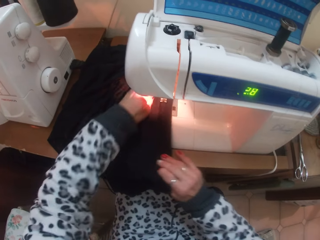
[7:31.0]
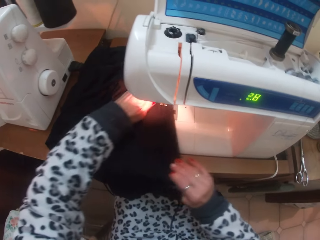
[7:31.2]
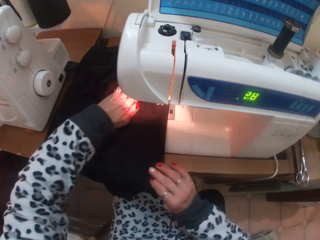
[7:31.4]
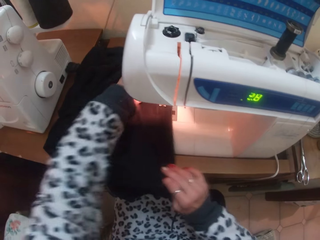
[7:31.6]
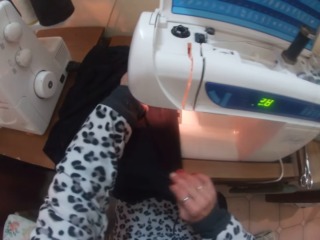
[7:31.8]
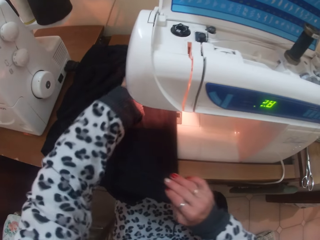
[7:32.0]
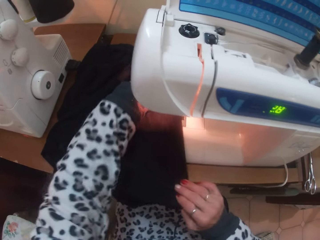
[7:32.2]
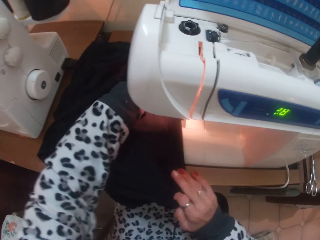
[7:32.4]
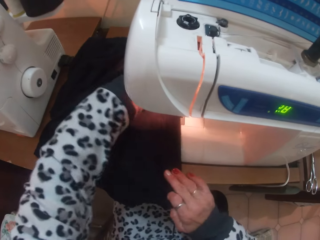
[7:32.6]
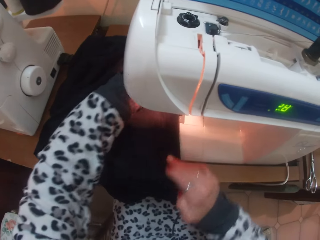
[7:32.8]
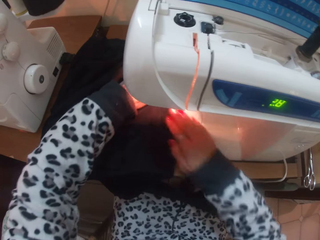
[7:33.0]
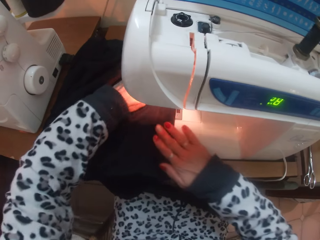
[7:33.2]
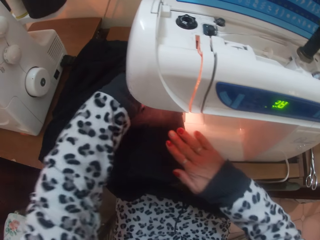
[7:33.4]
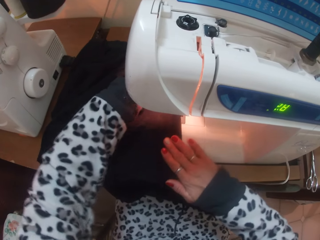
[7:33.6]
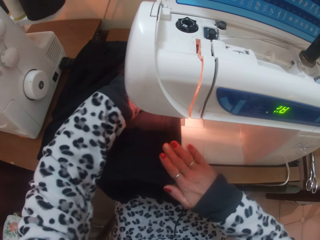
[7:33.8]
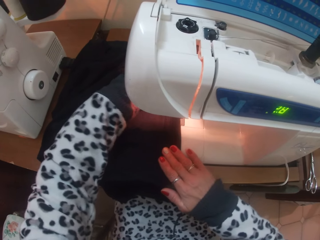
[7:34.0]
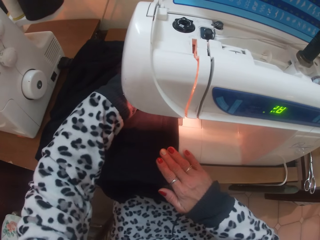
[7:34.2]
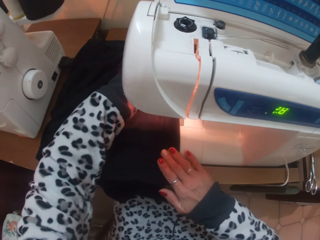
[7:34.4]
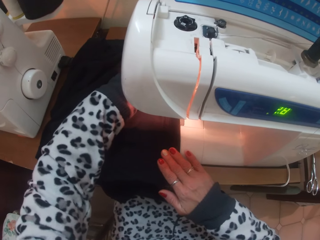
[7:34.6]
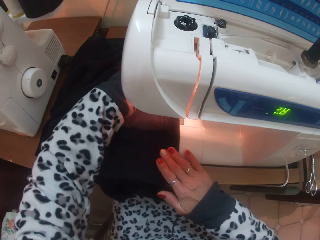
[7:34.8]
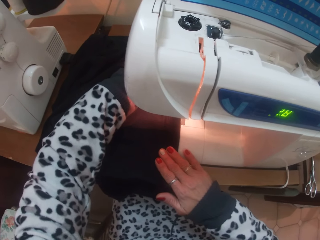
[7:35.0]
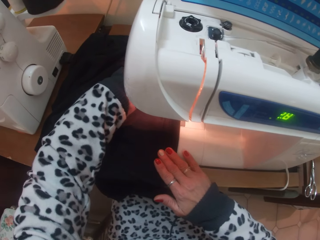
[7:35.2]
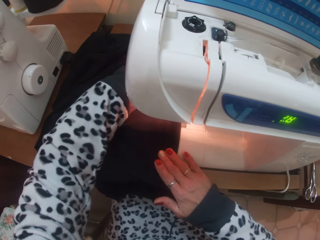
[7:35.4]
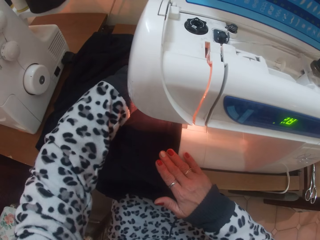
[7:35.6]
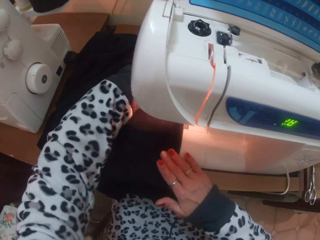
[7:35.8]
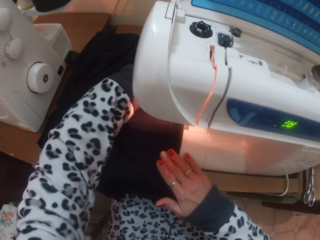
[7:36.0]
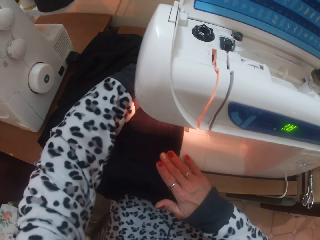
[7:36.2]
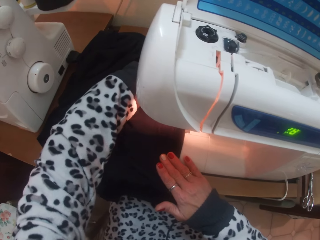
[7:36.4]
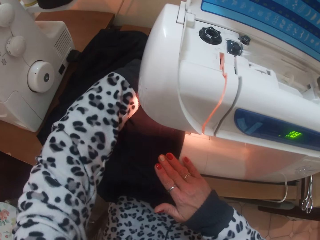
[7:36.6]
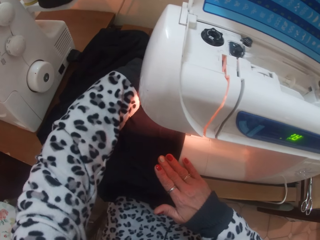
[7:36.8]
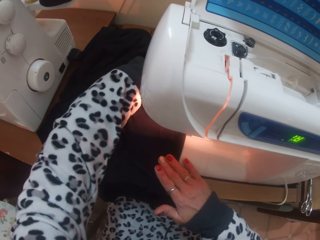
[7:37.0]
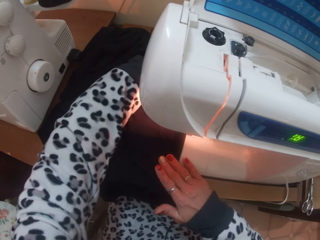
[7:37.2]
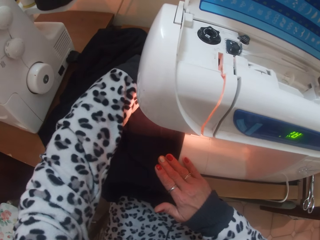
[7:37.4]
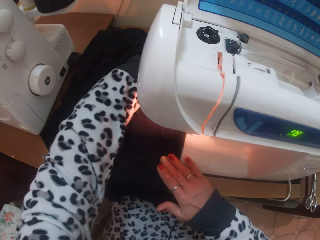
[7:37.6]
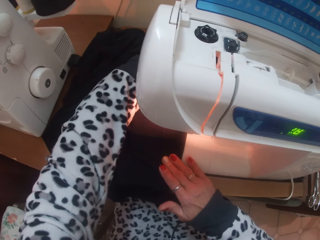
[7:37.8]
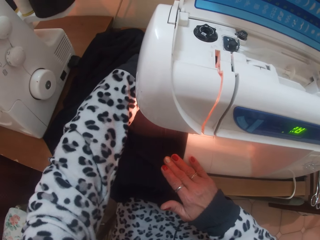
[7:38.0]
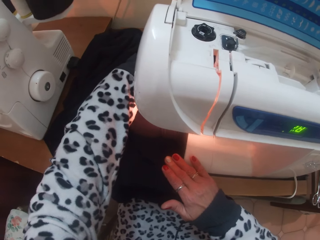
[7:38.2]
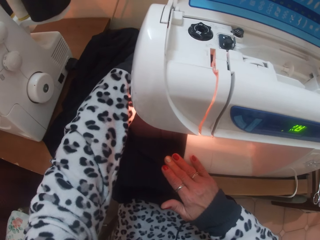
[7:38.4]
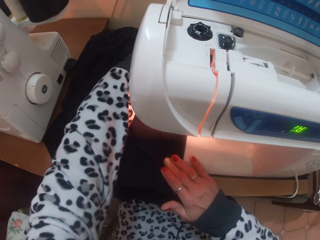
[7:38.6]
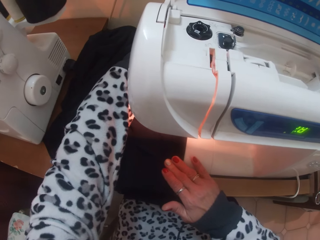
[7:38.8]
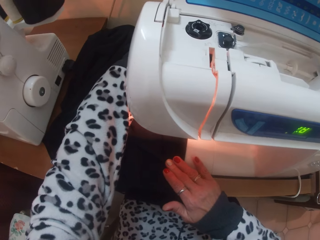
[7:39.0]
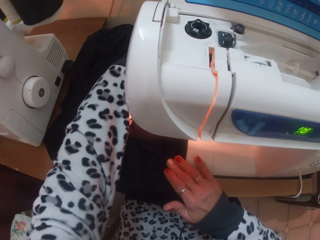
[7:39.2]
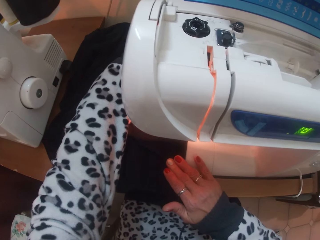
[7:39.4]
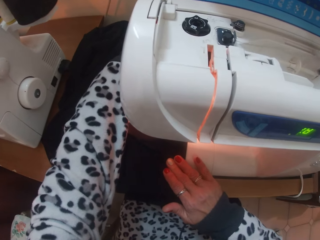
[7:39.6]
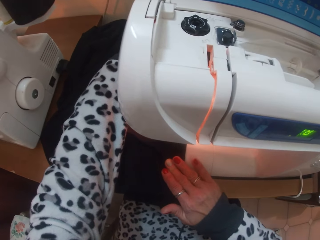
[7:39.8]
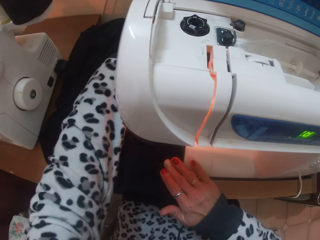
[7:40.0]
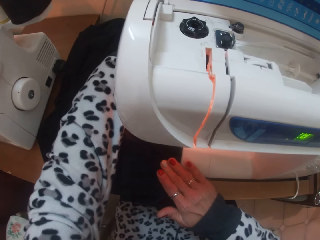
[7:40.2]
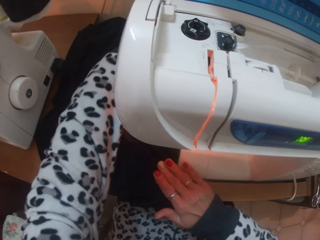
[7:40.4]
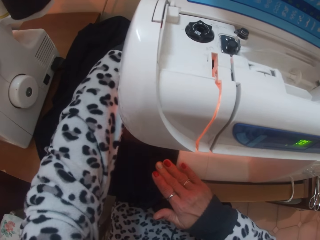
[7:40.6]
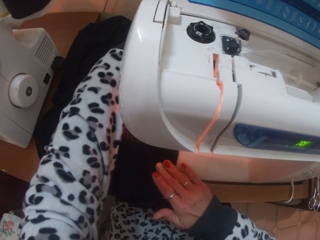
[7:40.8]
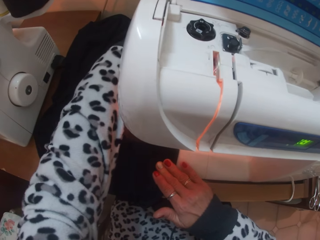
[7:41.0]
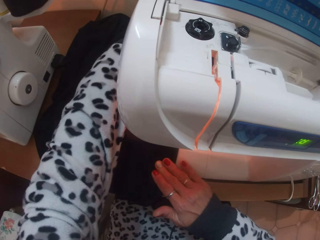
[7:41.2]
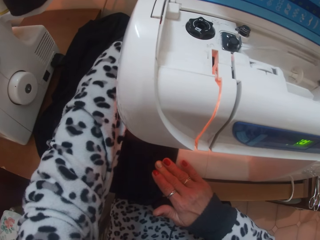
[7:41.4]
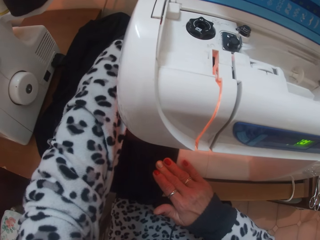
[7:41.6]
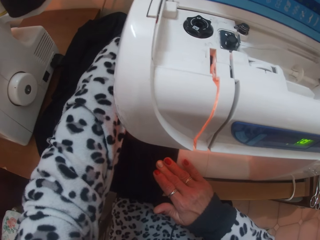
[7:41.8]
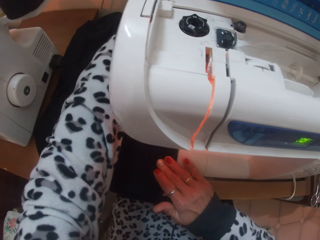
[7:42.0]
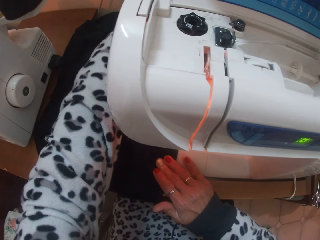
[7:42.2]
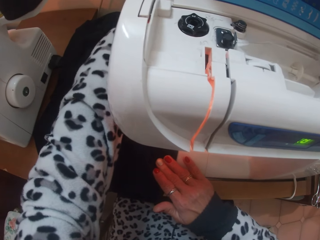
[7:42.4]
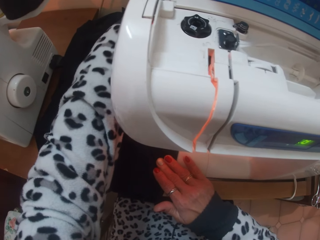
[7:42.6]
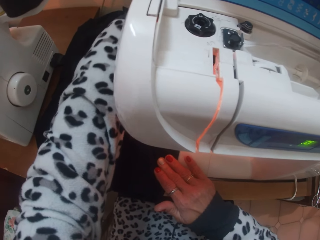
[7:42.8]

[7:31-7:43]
The camera wearer sews the cloth with the sewing machine.

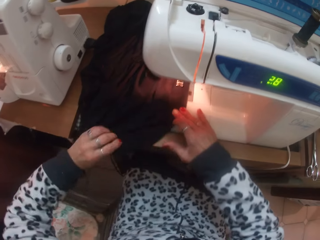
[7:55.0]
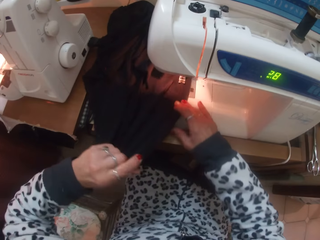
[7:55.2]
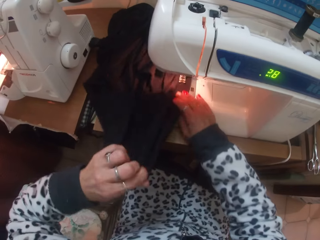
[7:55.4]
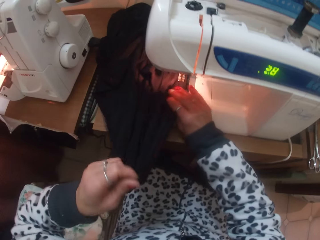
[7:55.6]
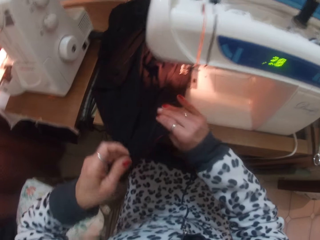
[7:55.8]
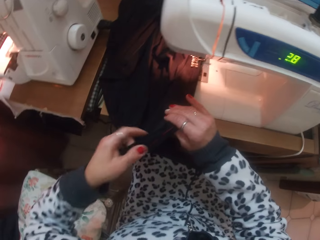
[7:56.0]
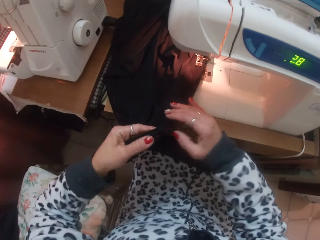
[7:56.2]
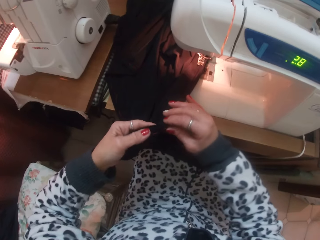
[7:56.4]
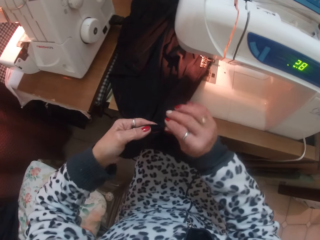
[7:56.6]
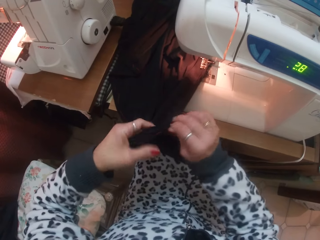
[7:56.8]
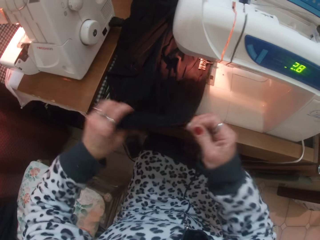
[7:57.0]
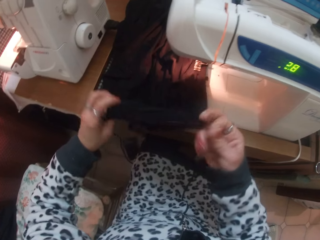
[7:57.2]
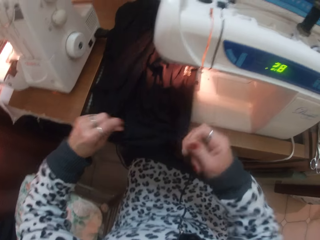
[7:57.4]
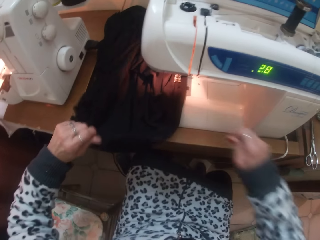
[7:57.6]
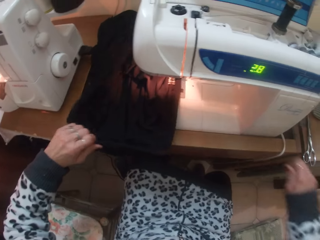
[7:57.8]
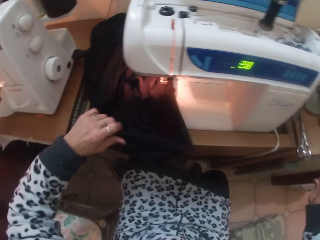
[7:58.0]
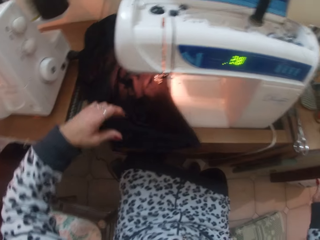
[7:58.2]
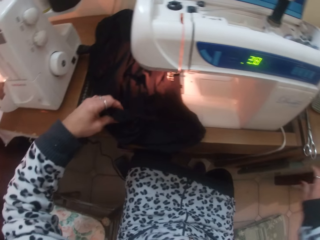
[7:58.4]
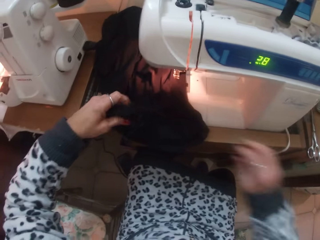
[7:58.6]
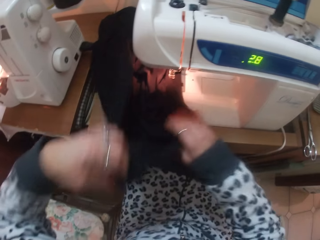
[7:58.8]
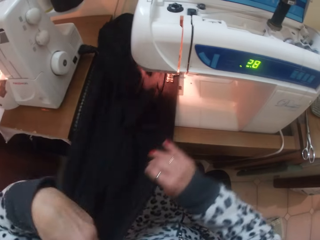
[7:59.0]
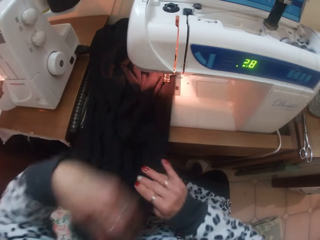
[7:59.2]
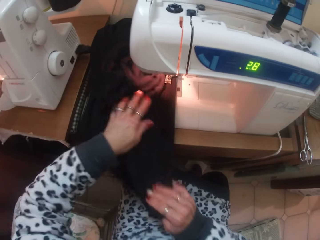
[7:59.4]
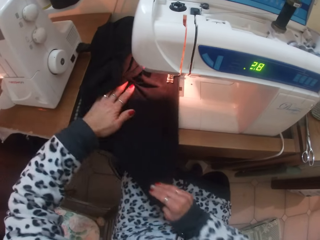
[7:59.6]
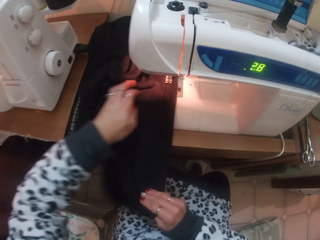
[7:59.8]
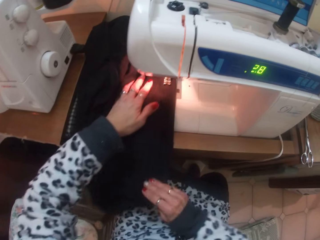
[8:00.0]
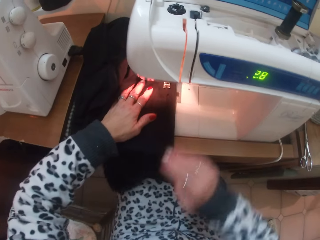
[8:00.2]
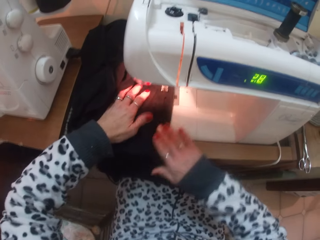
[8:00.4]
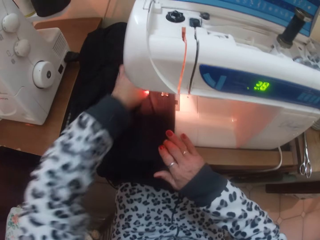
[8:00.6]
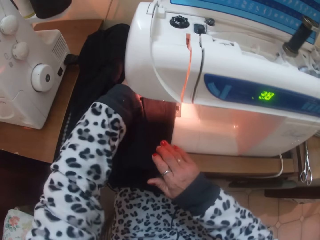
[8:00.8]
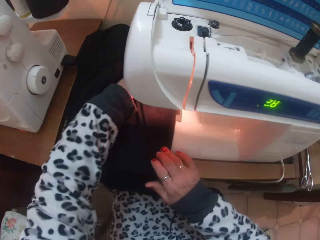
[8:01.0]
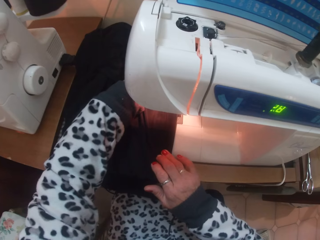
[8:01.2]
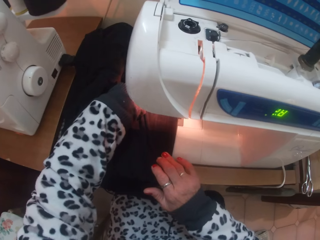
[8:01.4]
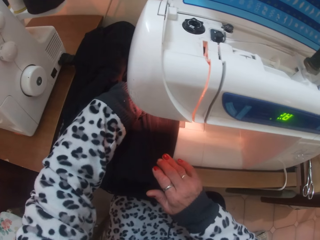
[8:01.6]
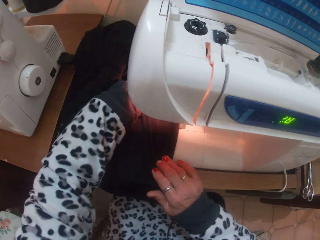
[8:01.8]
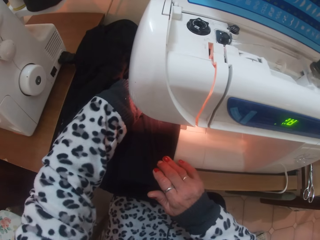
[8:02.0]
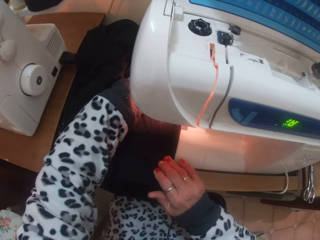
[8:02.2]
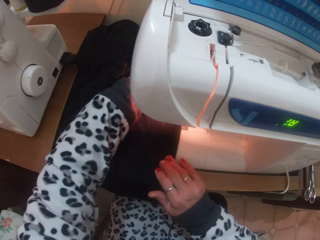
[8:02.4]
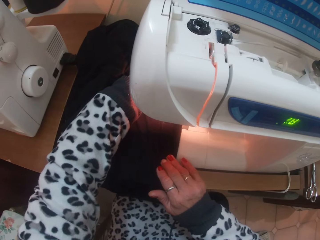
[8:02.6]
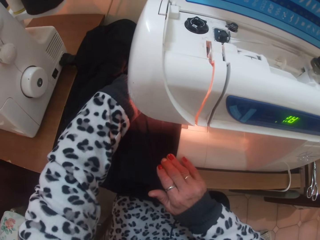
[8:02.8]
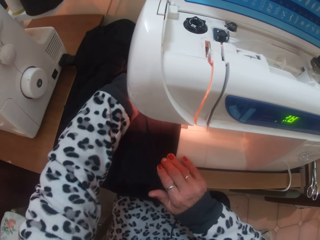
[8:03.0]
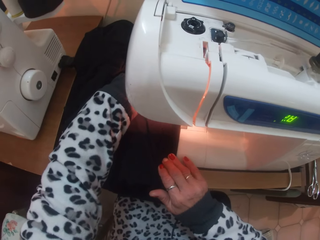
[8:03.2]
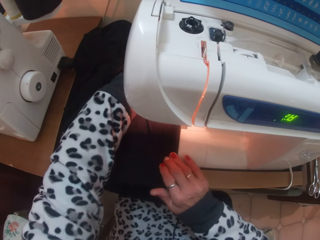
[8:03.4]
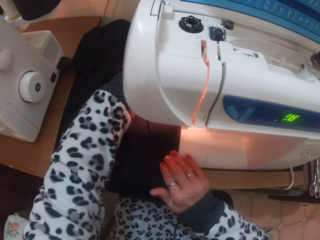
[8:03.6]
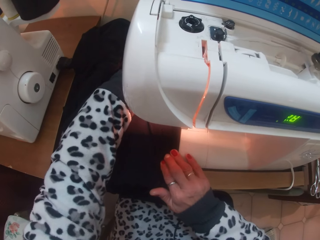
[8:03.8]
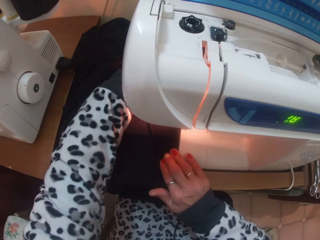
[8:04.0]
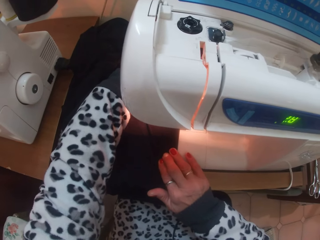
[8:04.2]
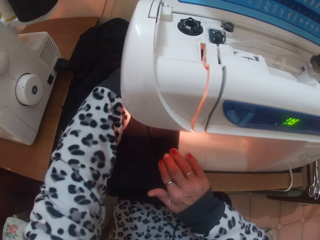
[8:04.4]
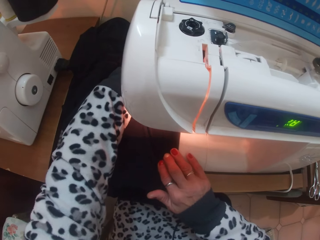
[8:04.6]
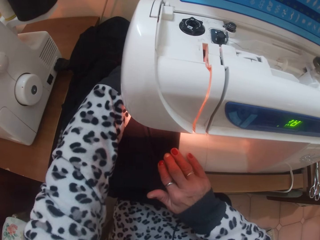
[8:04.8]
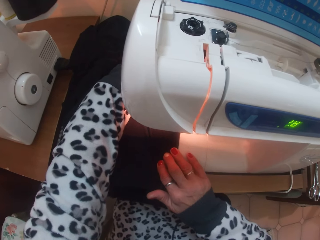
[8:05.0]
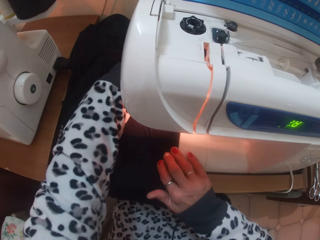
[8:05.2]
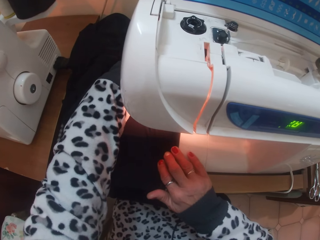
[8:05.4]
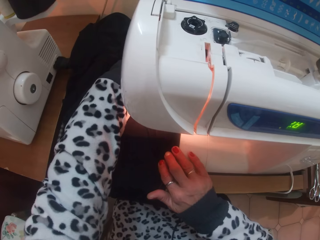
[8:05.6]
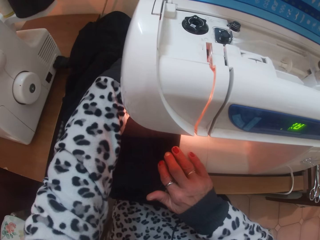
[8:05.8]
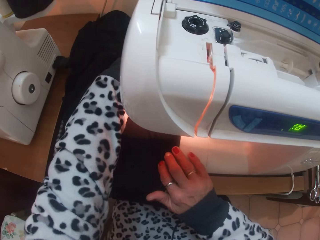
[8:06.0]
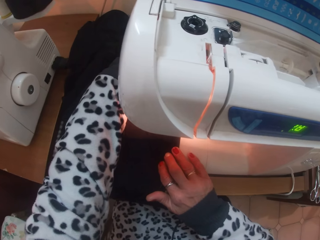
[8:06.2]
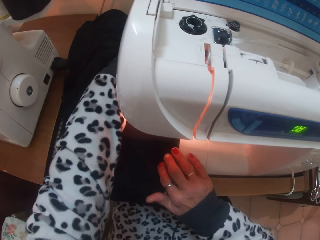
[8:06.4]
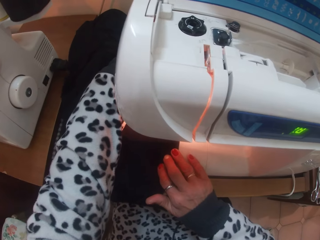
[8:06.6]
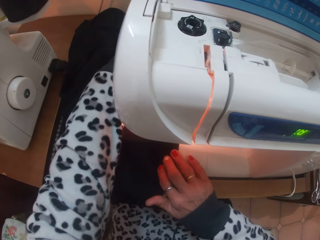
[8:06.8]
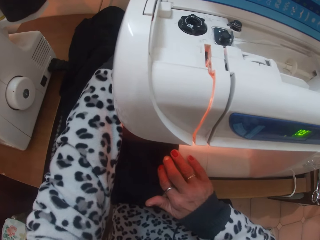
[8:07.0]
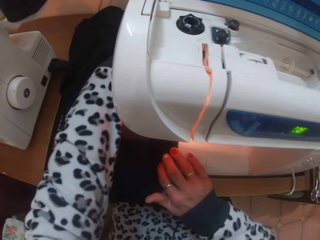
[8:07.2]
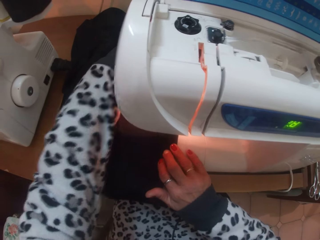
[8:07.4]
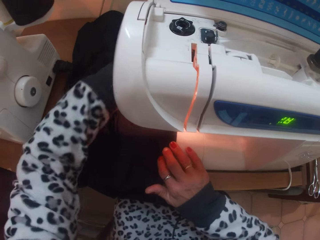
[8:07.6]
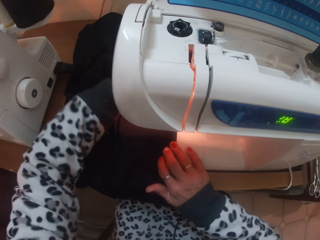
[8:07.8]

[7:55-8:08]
The camera wearer adjusts the cloth under the presser foot with her hands. She pulls out thread from the cloth with her right hand. She adjusts the cloth under the presser foot with her hands. She sews the cloth with the sewing machine.
